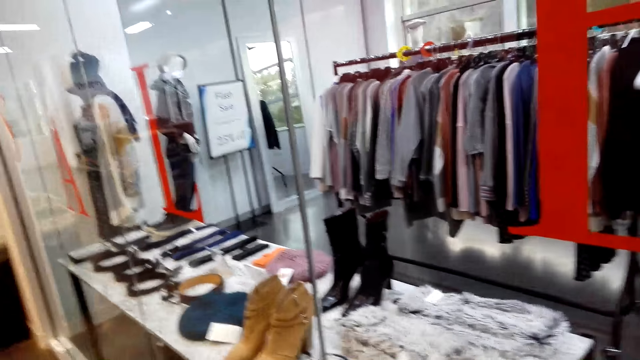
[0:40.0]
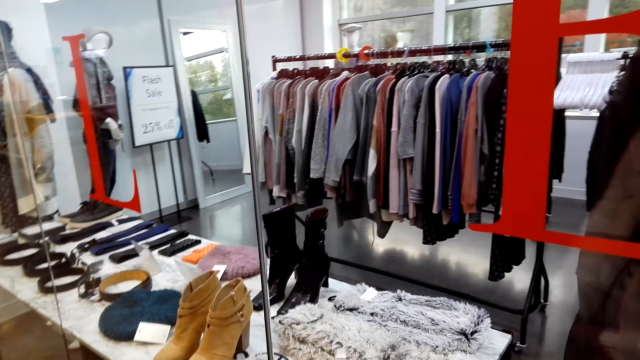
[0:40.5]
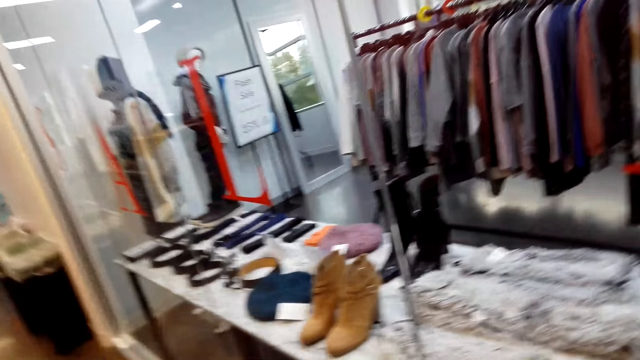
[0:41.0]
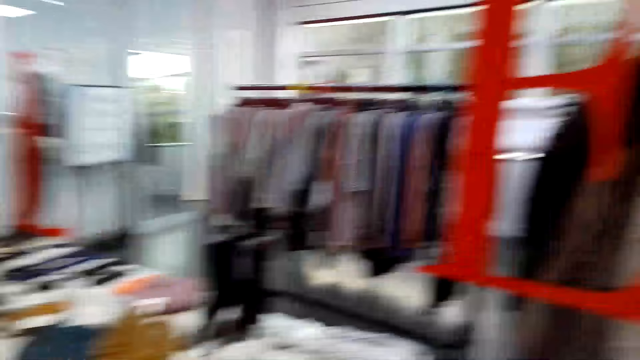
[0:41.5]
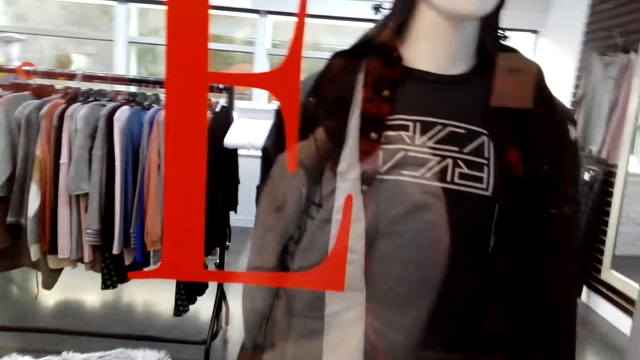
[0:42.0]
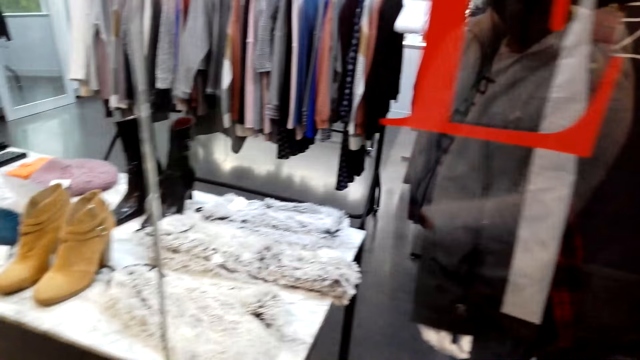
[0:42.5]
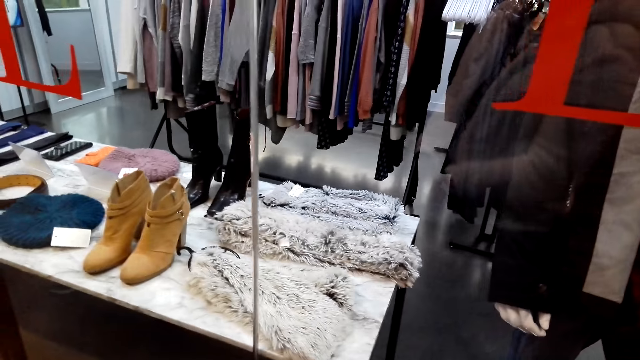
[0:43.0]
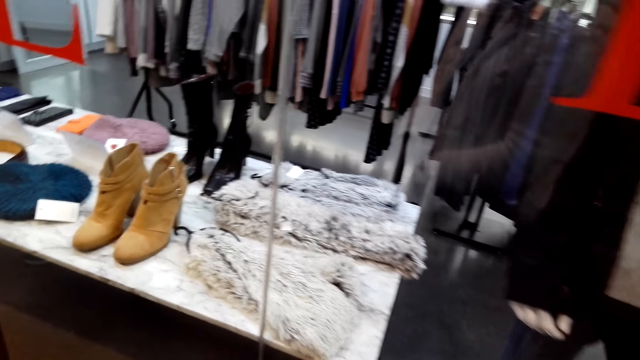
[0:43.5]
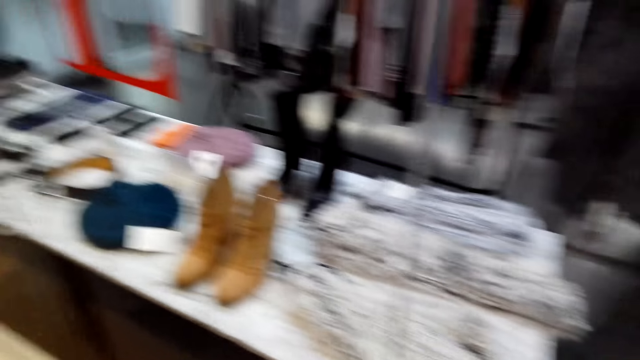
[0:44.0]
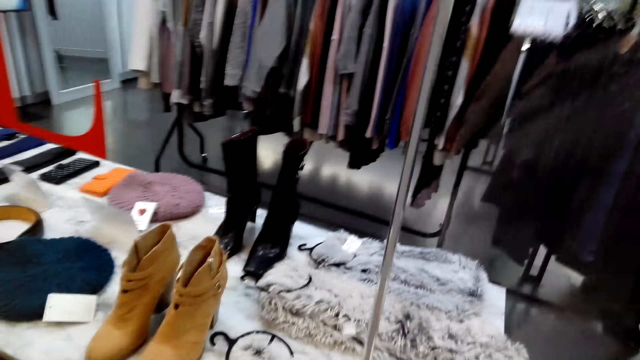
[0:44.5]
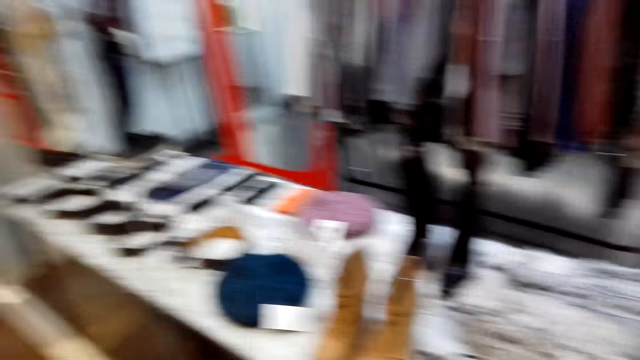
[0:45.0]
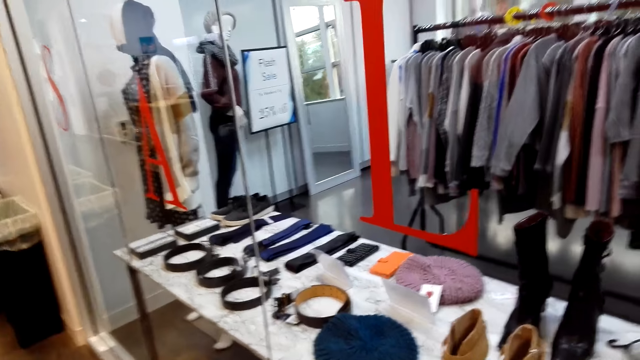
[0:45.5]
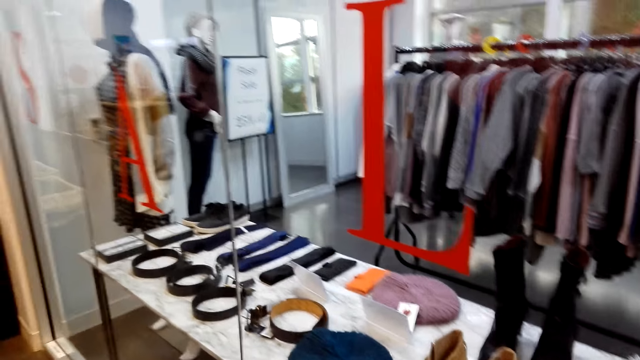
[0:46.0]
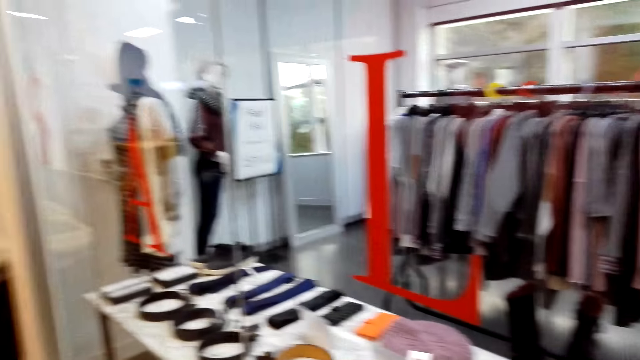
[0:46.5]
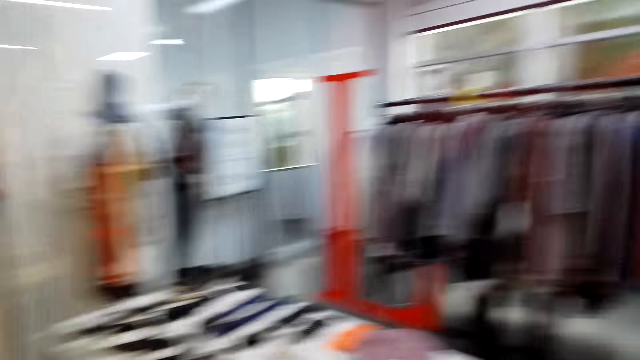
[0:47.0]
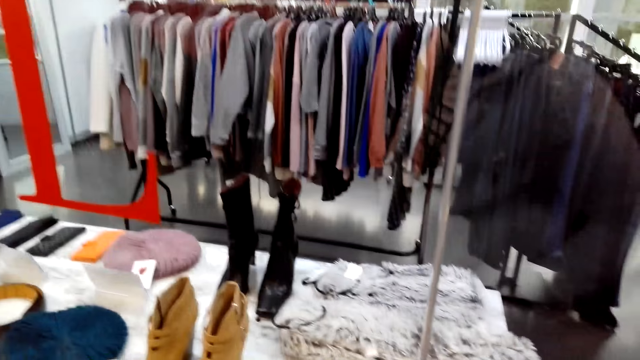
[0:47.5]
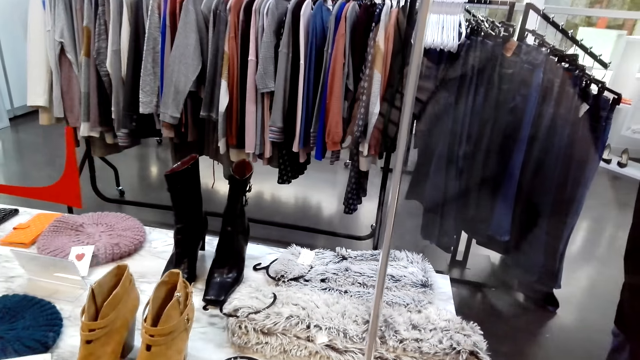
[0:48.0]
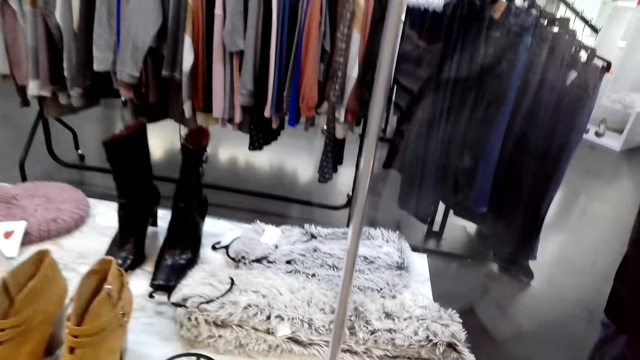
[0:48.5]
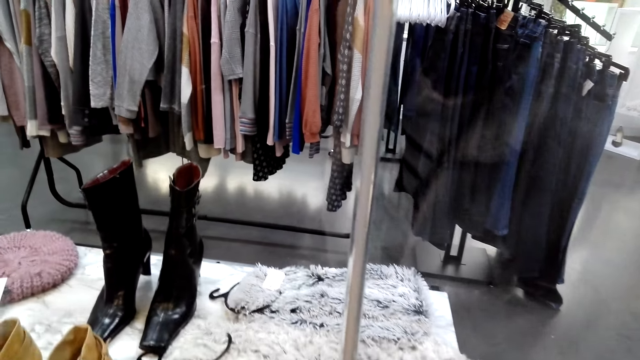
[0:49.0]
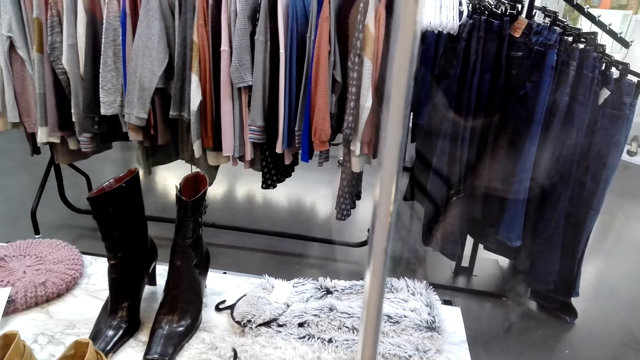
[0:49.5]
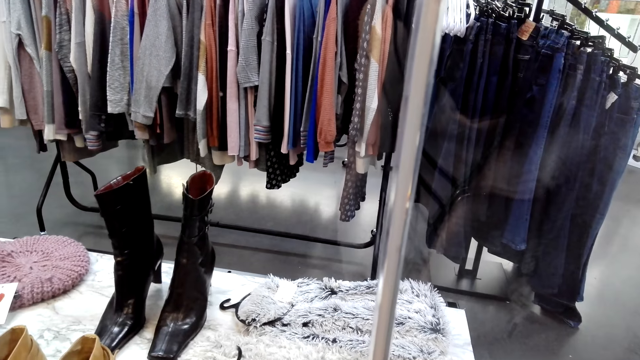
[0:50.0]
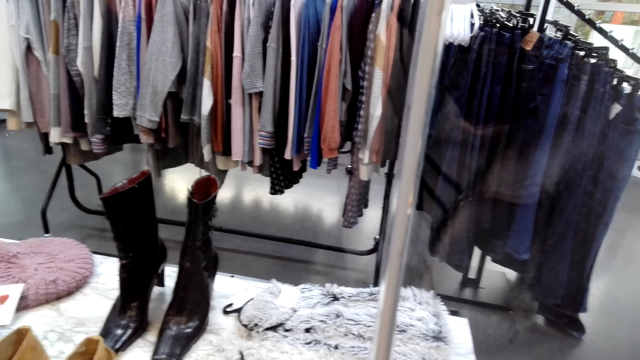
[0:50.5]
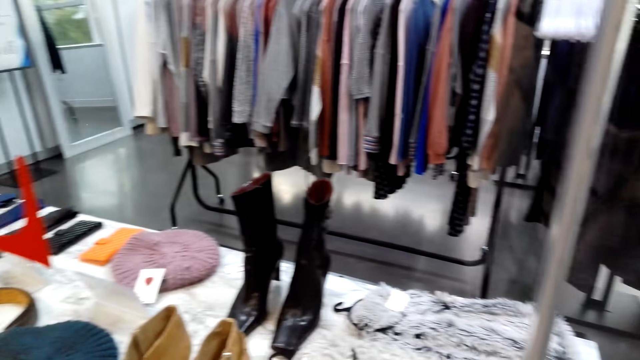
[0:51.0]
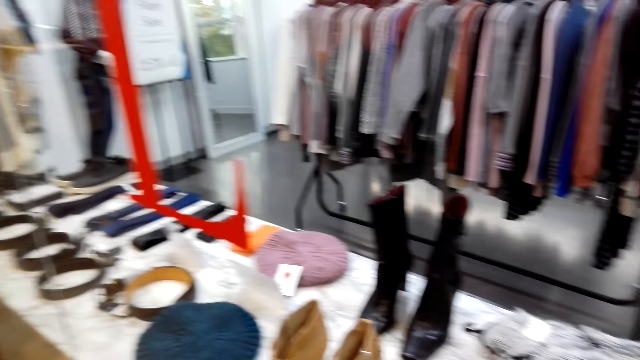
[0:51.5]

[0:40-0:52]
The camera wearer looks around the clothing store. They talk to a woman.

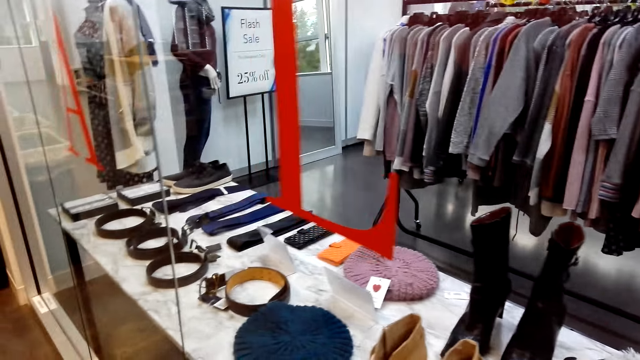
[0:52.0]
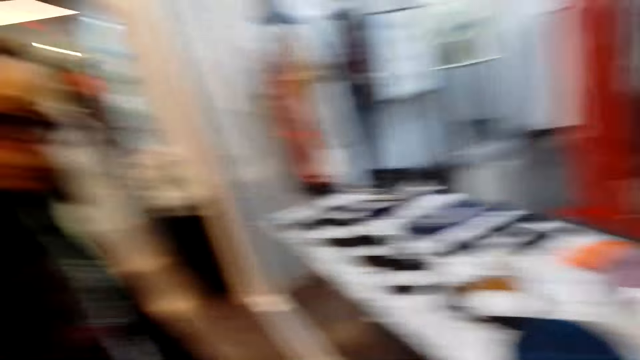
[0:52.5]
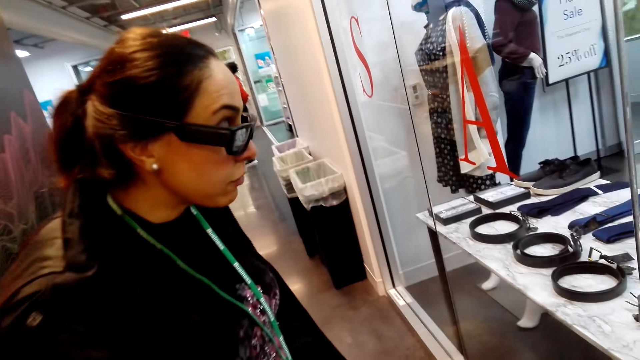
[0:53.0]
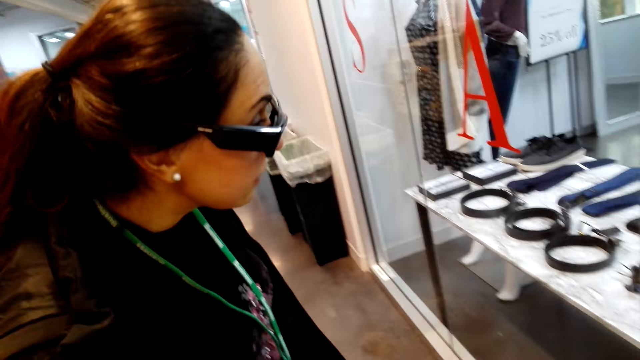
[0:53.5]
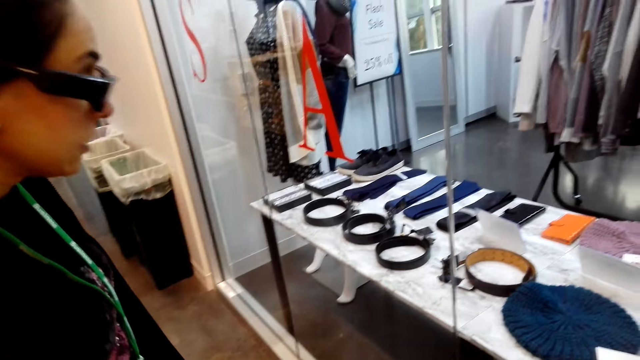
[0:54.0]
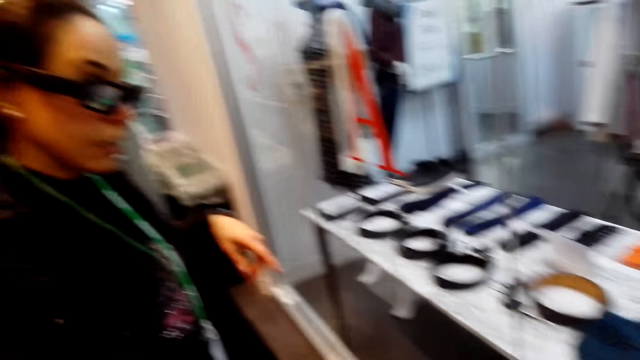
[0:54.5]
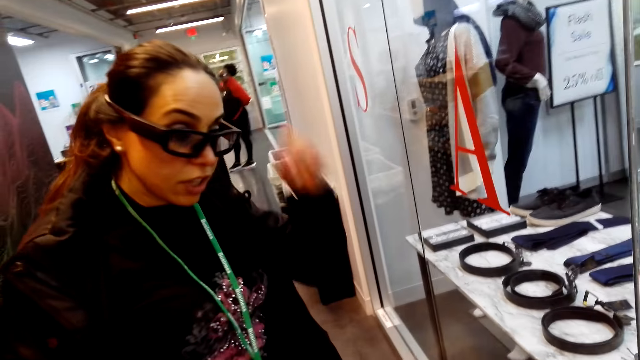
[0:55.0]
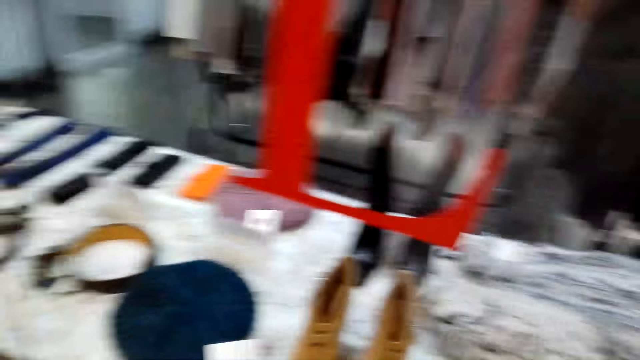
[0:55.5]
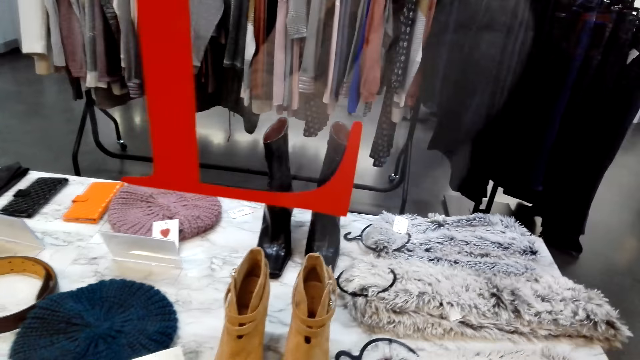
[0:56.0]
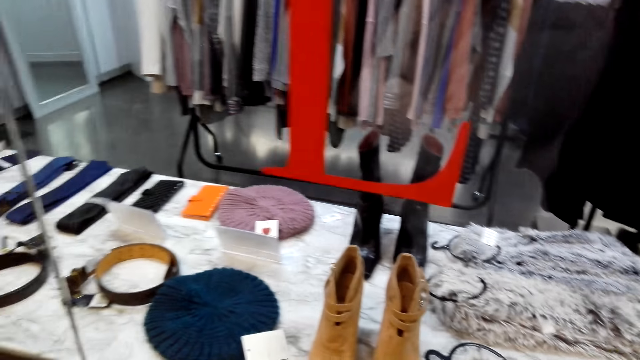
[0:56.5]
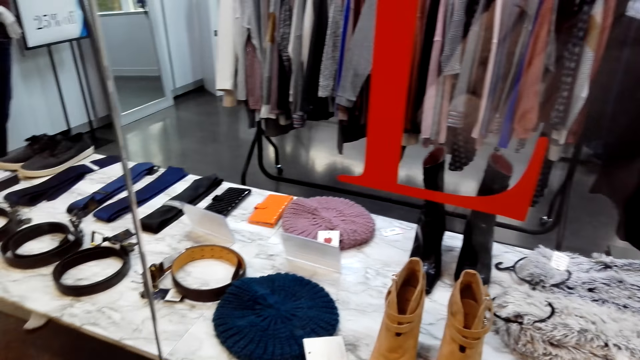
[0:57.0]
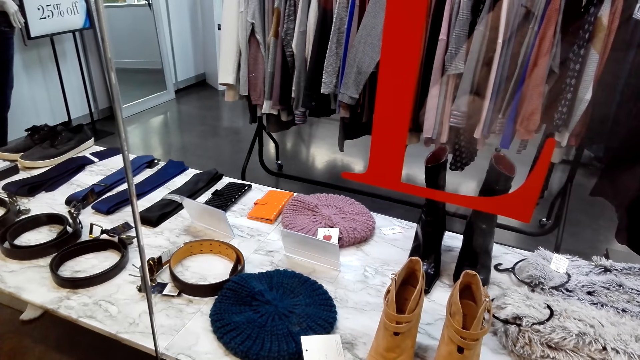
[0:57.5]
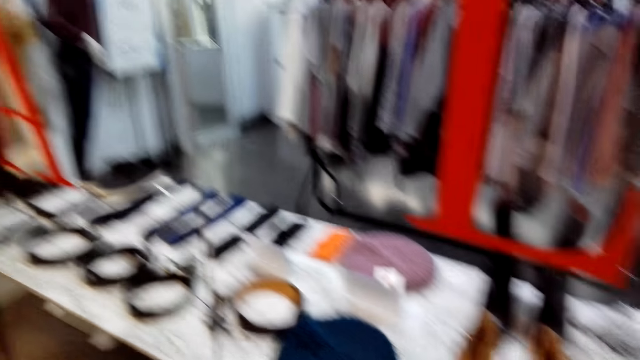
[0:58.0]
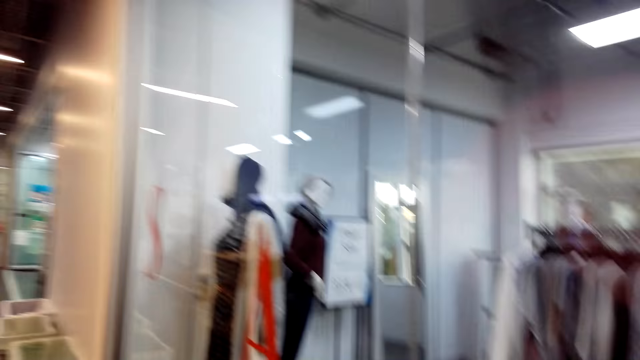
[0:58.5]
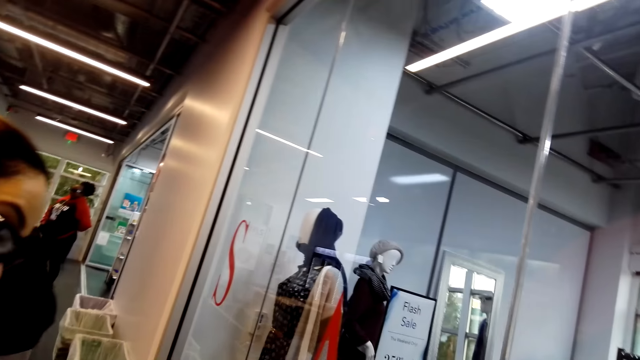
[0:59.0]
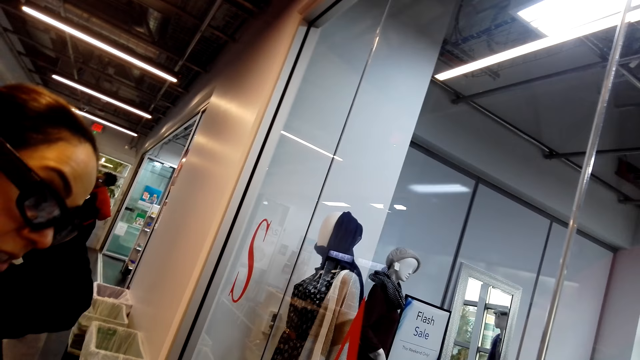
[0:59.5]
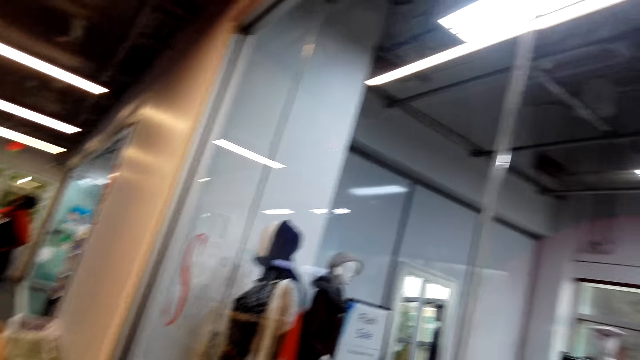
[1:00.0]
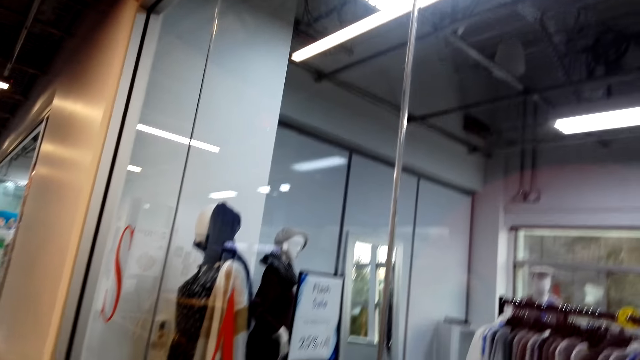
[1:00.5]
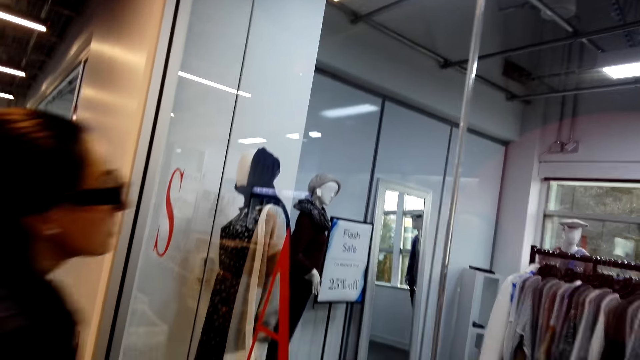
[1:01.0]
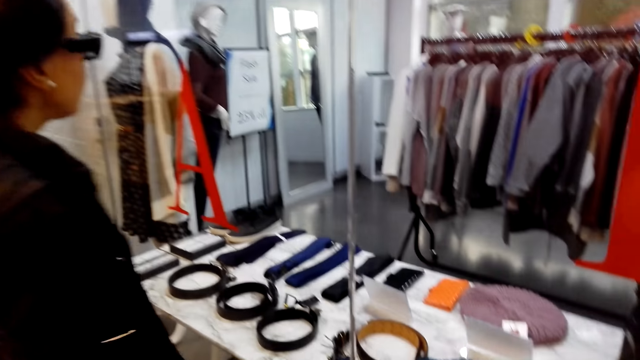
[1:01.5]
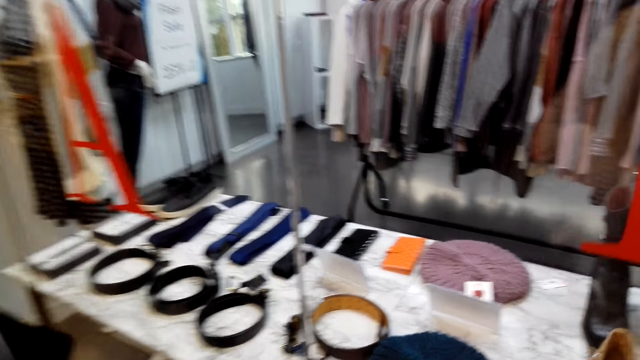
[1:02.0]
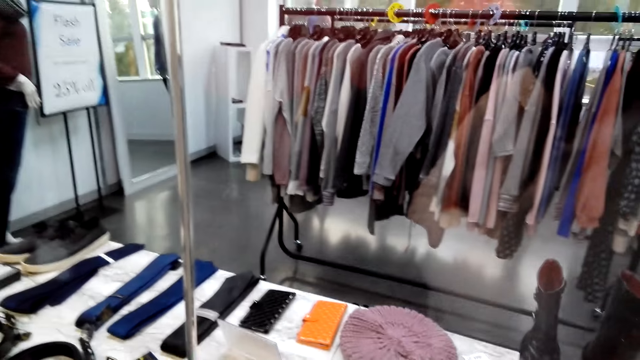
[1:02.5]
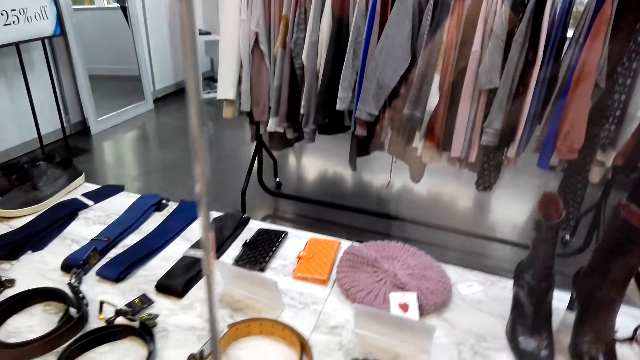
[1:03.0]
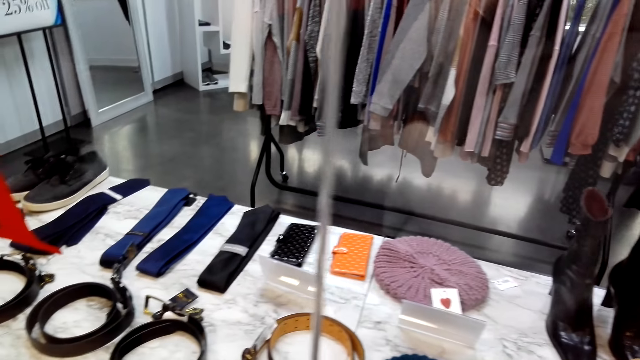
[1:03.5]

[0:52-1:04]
The camera wearer looks around.
